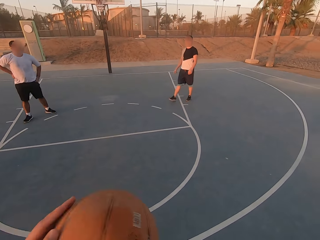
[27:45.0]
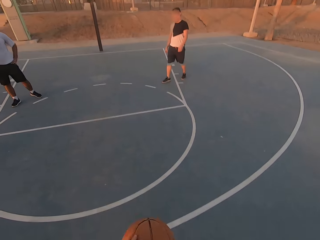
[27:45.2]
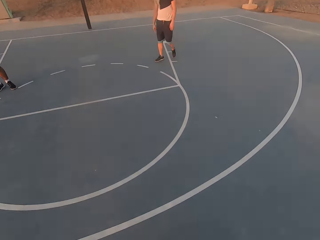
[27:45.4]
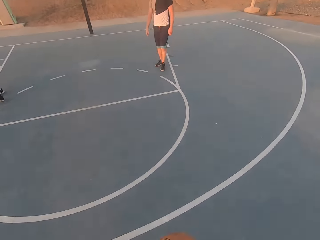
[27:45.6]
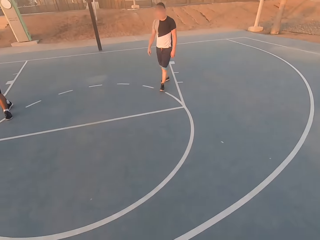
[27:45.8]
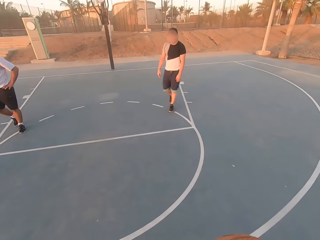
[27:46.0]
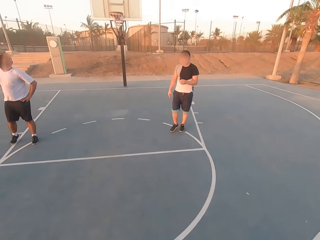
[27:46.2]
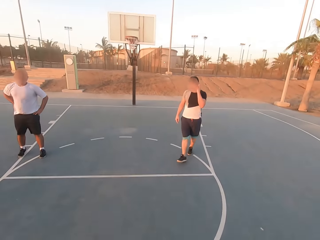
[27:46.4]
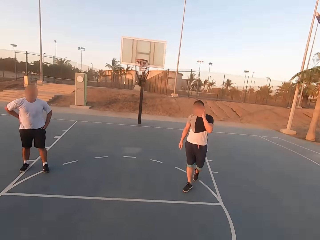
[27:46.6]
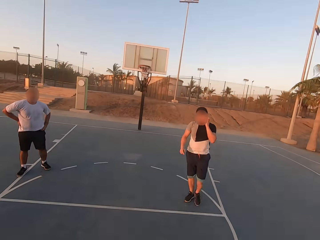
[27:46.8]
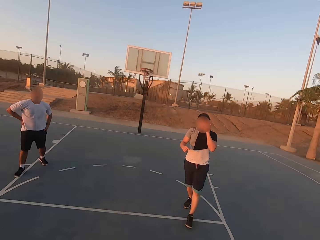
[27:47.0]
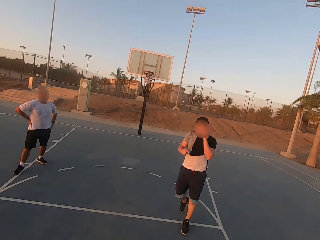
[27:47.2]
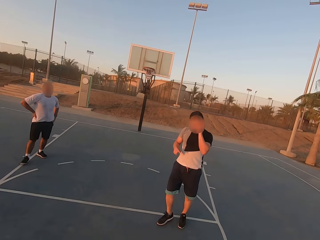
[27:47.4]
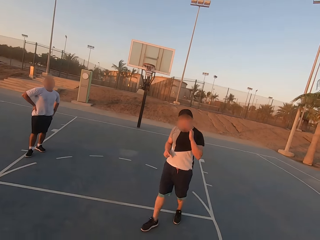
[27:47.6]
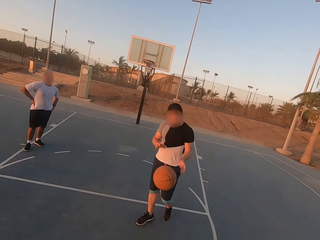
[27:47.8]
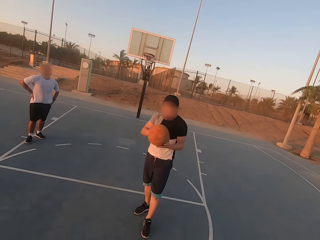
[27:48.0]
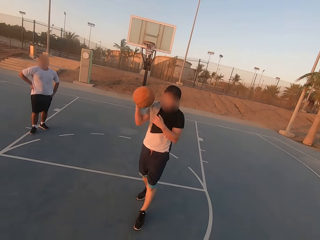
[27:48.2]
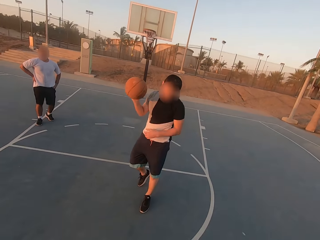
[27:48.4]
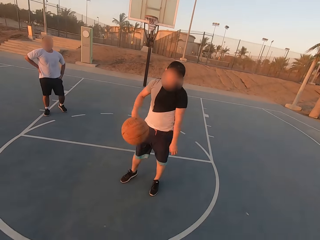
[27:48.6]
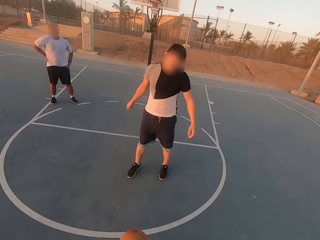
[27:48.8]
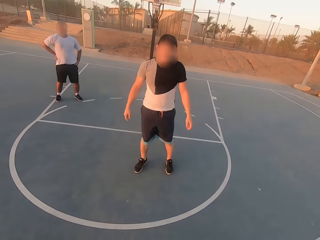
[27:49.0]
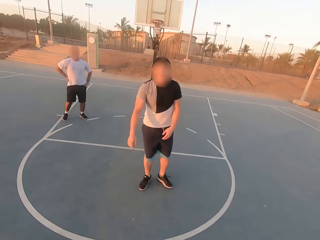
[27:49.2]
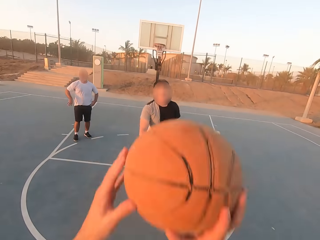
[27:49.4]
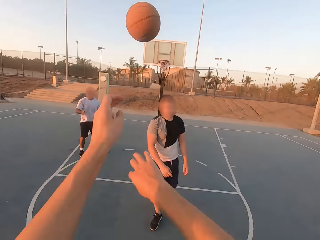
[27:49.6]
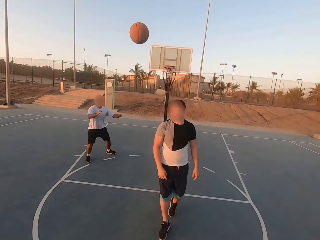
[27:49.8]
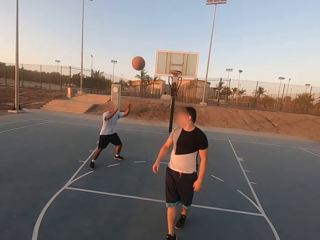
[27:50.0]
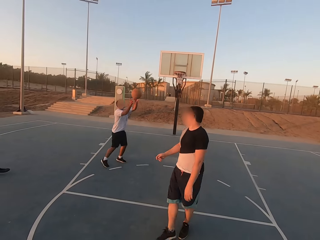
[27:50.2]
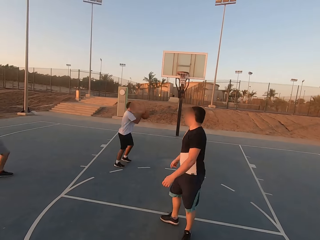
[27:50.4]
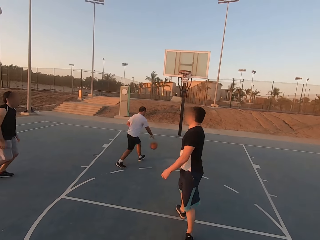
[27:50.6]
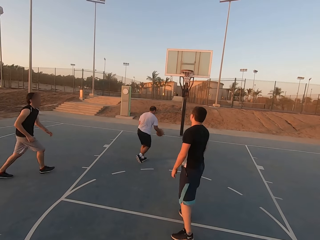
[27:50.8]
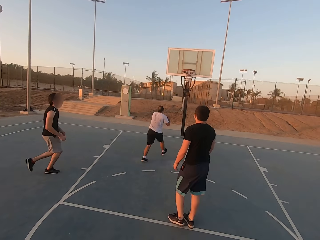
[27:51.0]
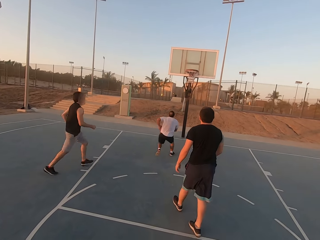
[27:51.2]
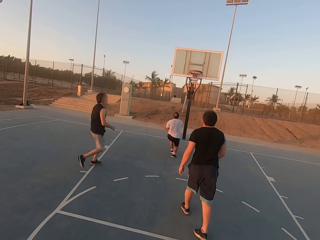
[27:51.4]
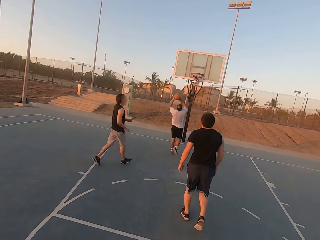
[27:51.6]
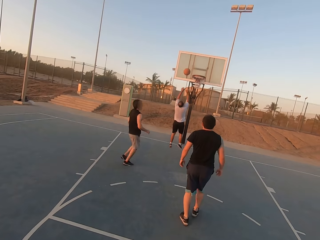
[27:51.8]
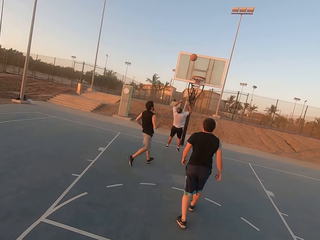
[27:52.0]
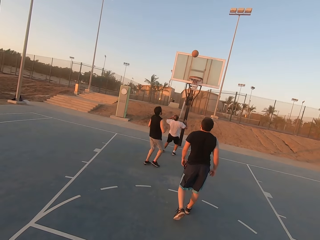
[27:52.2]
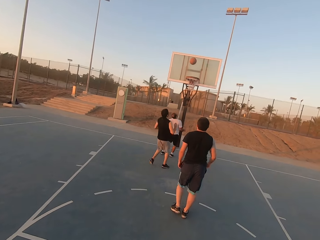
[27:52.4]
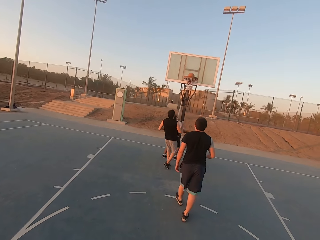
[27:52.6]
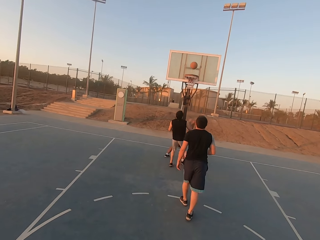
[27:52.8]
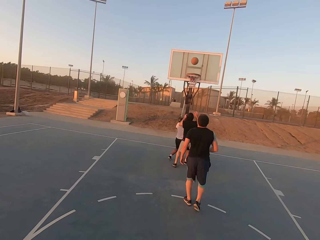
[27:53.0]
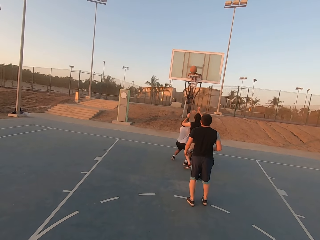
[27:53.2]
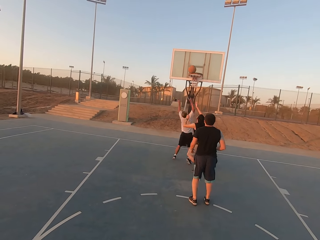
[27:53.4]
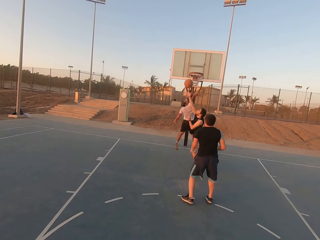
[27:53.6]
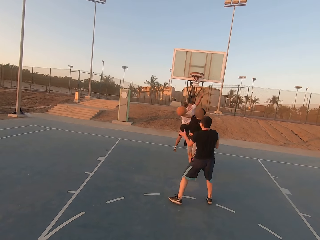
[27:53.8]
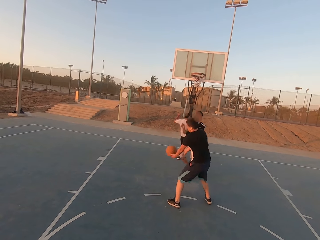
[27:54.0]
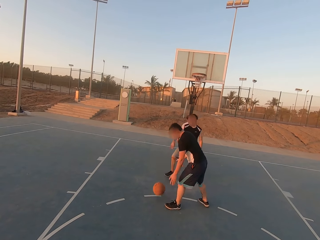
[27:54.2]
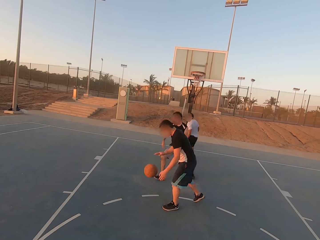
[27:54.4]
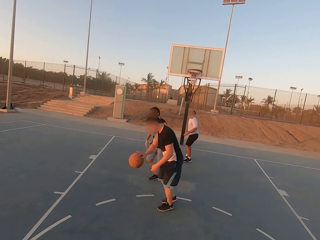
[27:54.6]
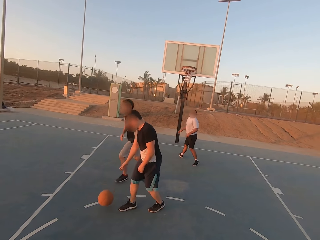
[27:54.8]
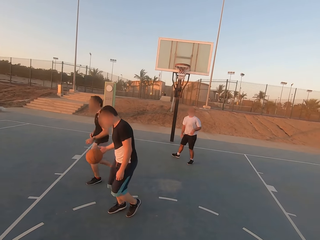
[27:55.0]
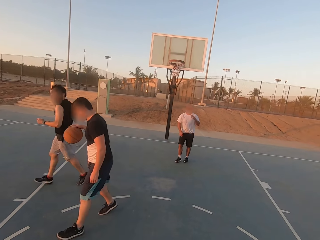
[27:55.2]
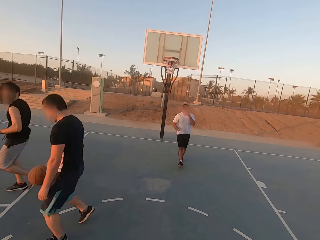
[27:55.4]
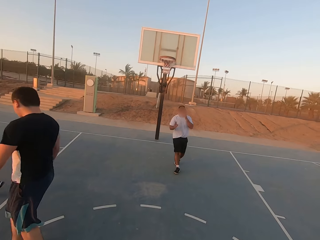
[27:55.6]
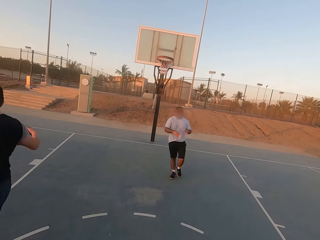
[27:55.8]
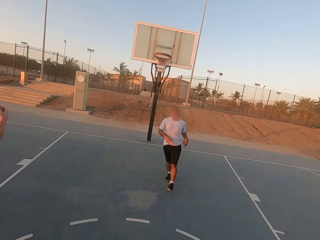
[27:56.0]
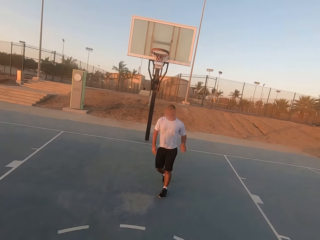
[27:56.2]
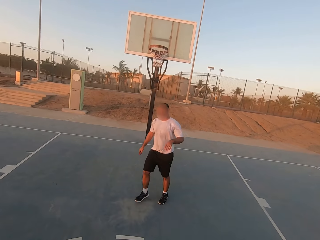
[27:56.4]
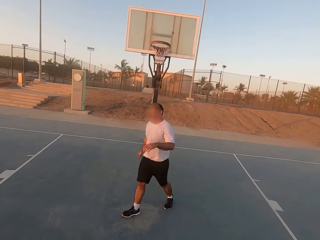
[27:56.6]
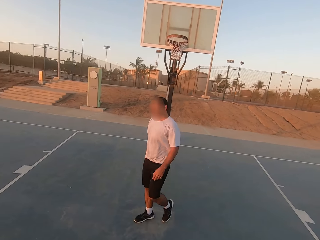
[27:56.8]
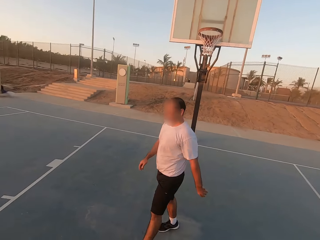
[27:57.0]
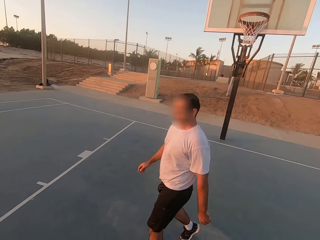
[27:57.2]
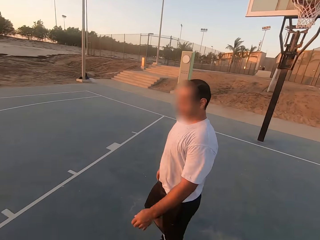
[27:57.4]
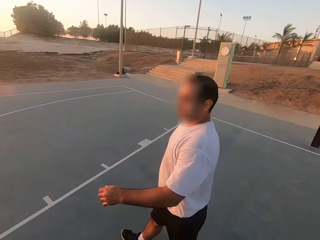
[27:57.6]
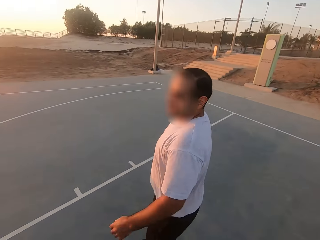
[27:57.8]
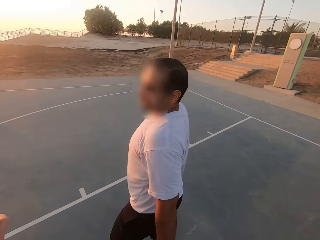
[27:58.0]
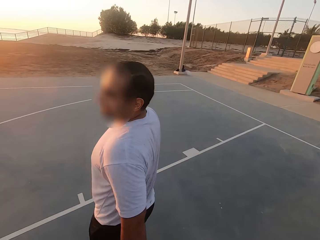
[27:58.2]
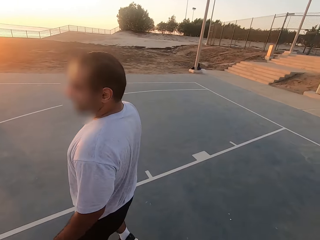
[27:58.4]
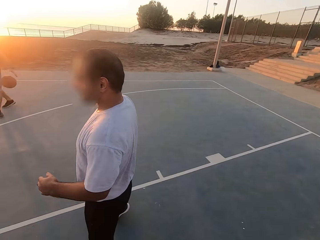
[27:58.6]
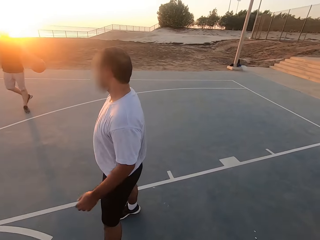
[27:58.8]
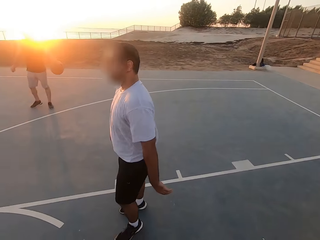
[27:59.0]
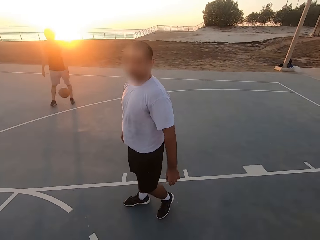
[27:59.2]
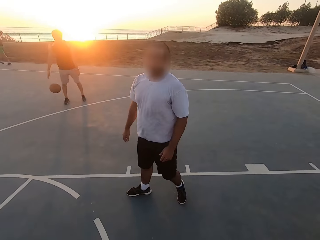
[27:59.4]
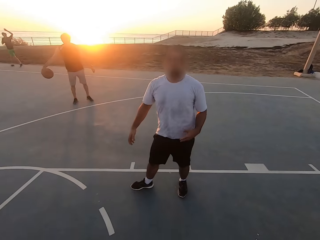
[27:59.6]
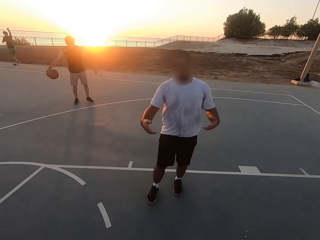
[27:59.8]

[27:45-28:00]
The camera wearer throws the ball to a man. The man picks up the ball and throws the ball to the camera wearer. The camera wearer throws the ball to another man. The second man picks up the ball and dribbles the ball. The second man throws the ball in the hoop. A third man touches the ball. The first man dribbles the ball. The third man runs. The second man walks. The camera wearer looks at the second man. The third man dribbles the ball.

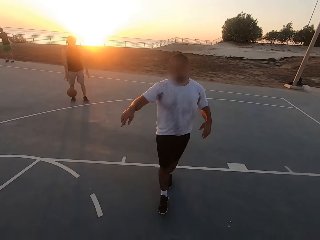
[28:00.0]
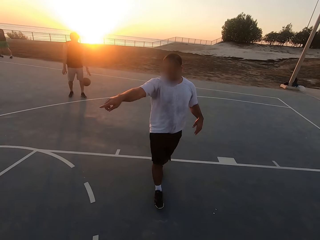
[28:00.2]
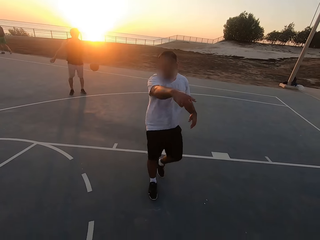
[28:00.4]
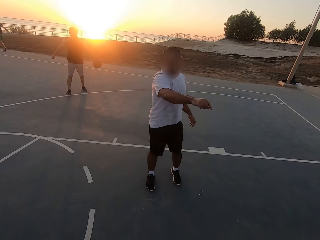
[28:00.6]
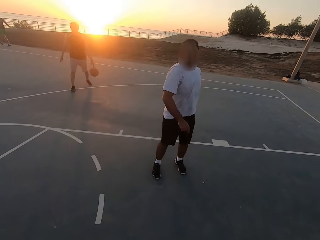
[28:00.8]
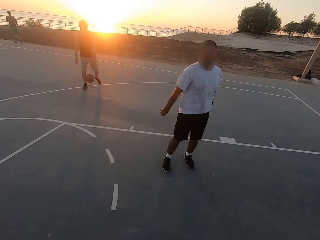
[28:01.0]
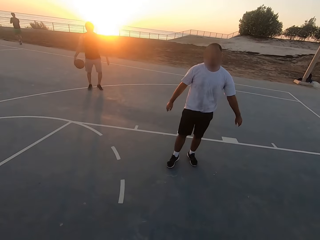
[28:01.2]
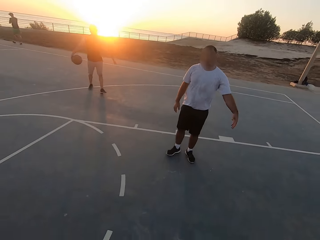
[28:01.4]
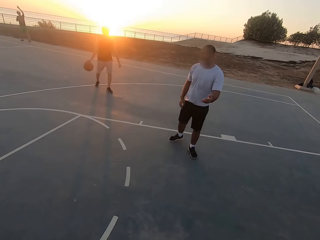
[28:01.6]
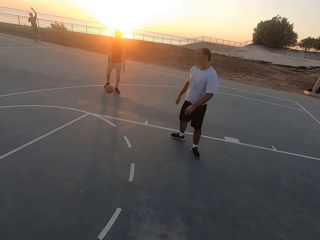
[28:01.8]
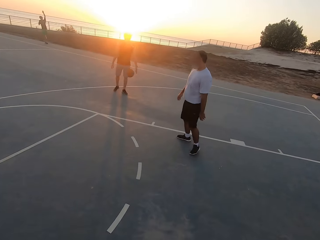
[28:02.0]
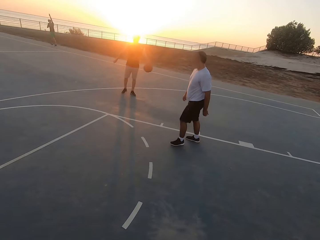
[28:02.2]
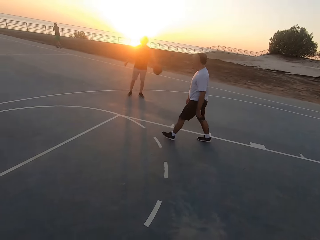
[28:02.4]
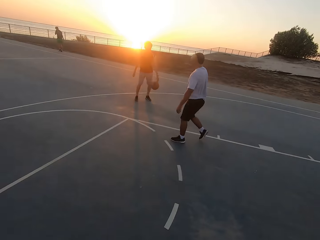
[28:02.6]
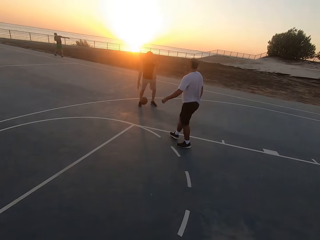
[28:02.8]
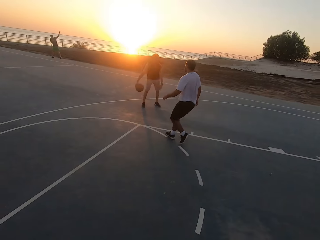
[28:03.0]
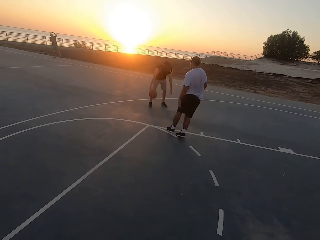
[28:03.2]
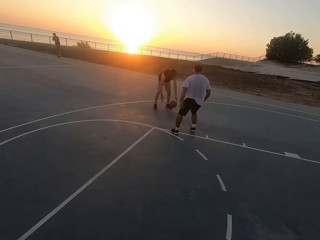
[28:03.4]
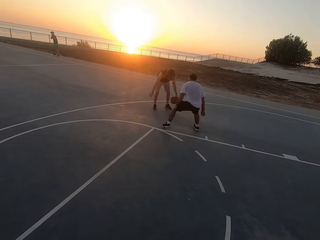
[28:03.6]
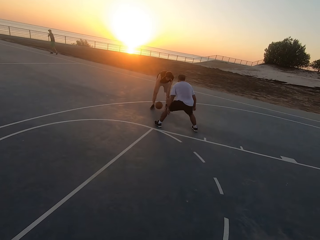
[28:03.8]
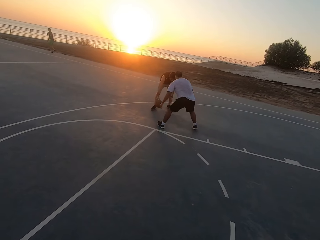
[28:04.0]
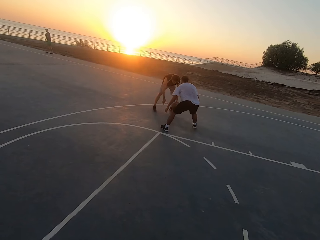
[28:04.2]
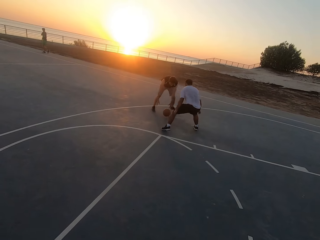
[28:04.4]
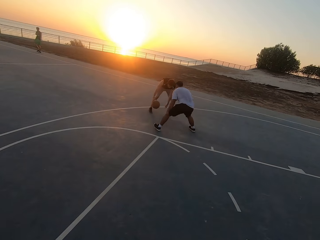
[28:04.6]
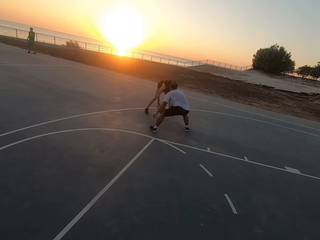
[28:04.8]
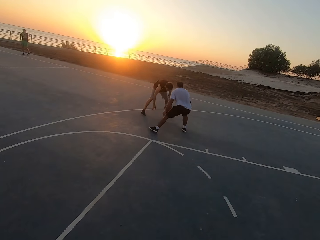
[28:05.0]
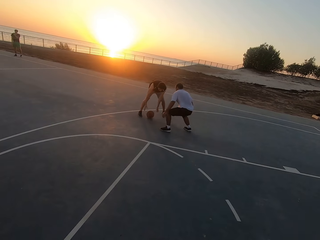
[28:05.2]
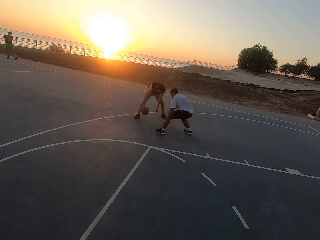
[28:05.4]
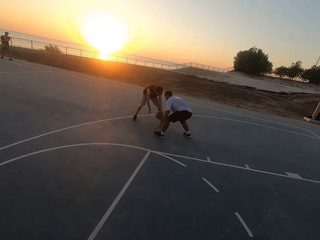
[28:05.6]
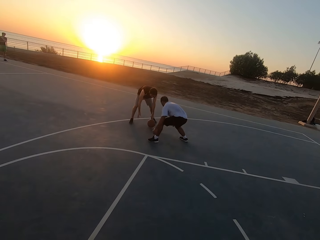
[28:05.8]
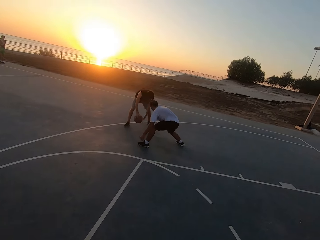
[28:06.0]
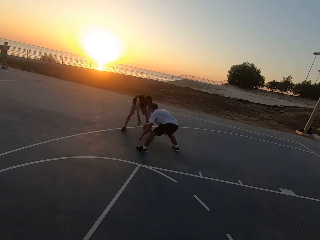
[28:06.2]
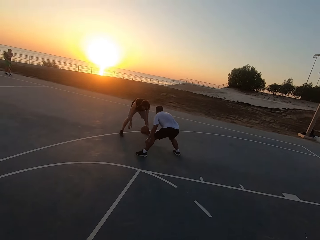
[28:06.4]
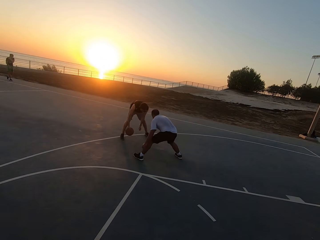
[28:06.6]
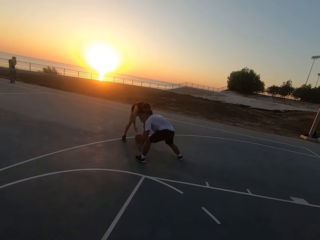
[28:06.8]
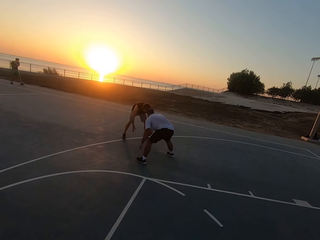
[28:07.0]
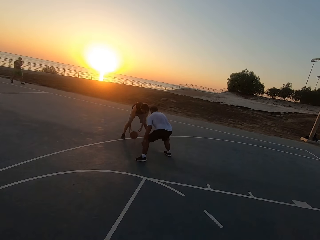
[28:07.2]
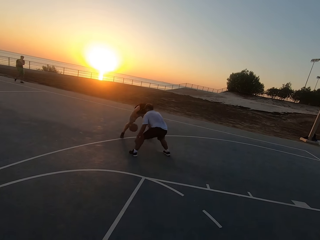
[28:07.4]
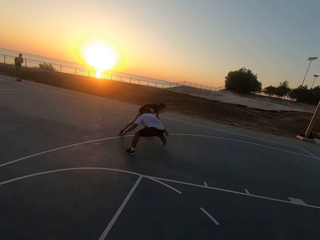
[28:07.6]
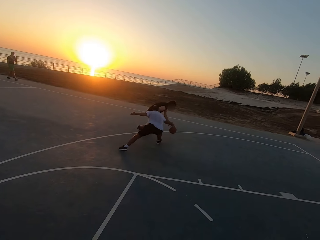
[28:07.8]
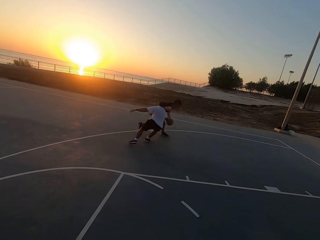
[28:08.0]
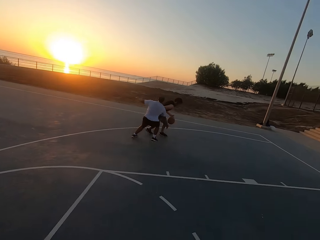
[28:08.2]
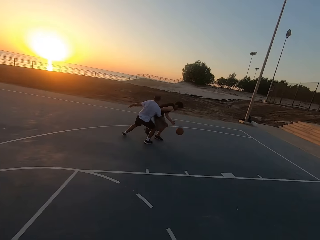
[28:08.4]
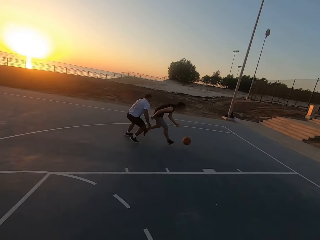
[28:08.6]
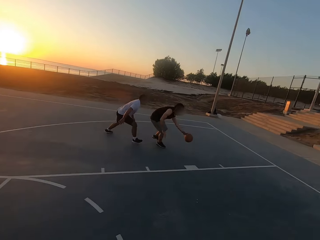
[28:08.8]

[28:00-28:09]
A man moves his hands. Another man dribbles the ball. The first man talks to the camera wearer. The first man shields.
